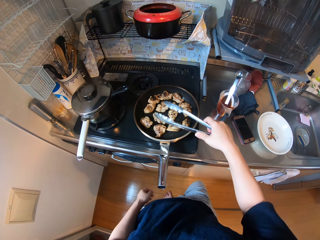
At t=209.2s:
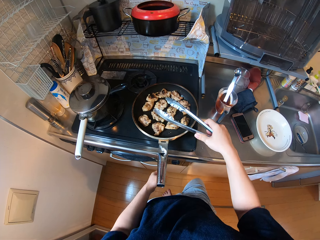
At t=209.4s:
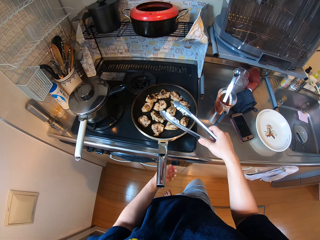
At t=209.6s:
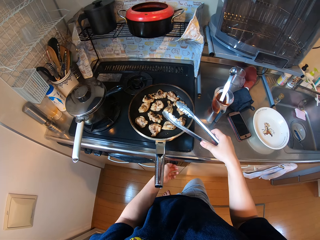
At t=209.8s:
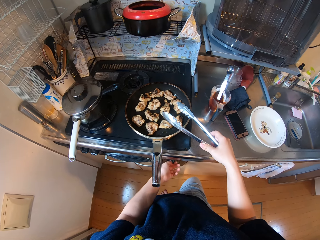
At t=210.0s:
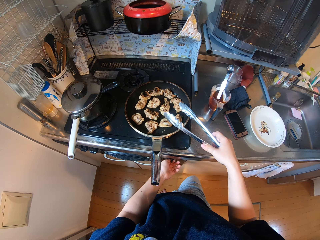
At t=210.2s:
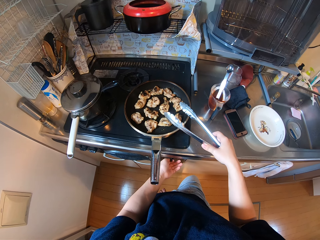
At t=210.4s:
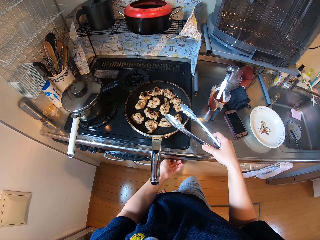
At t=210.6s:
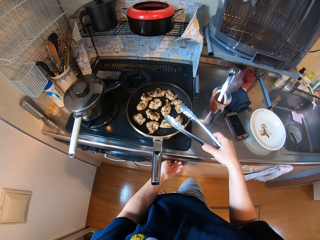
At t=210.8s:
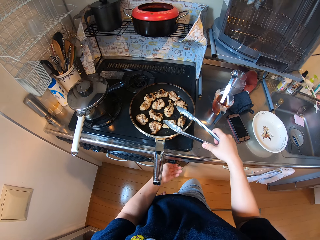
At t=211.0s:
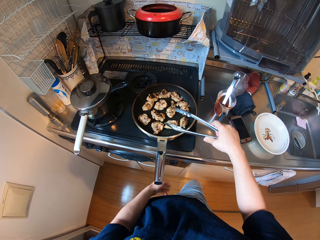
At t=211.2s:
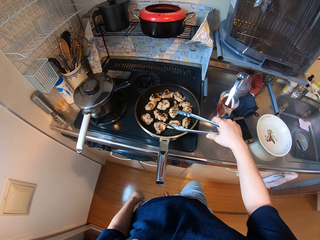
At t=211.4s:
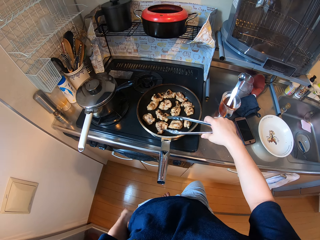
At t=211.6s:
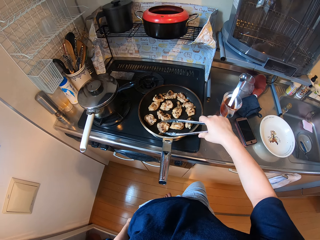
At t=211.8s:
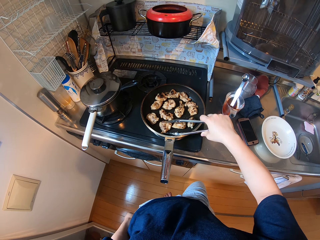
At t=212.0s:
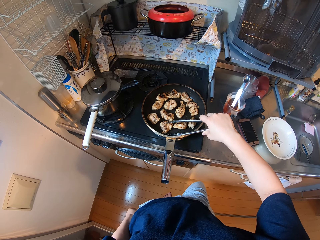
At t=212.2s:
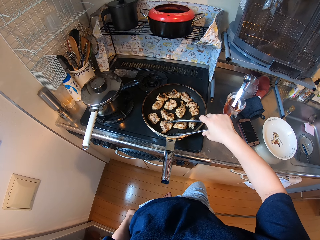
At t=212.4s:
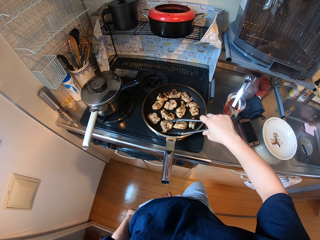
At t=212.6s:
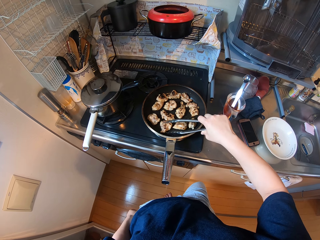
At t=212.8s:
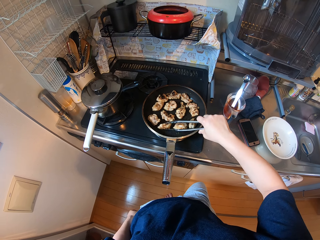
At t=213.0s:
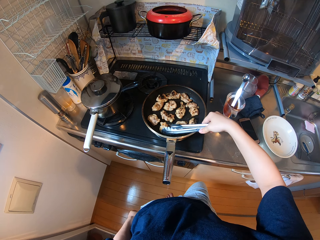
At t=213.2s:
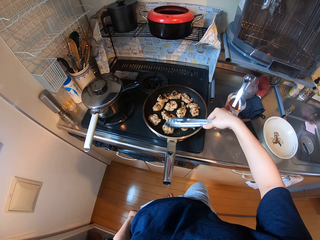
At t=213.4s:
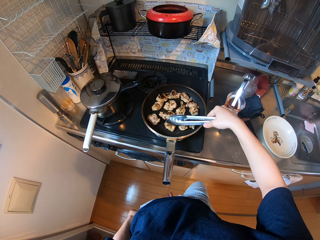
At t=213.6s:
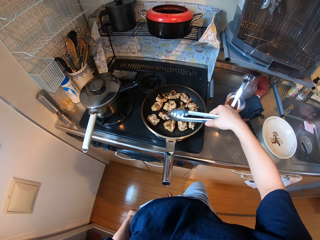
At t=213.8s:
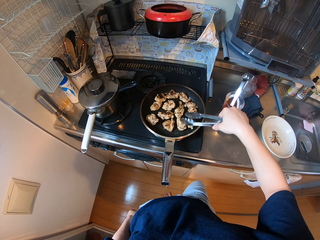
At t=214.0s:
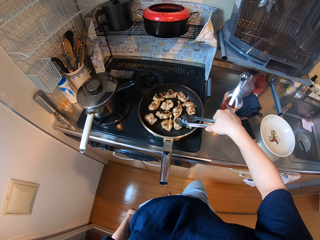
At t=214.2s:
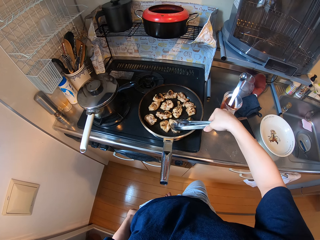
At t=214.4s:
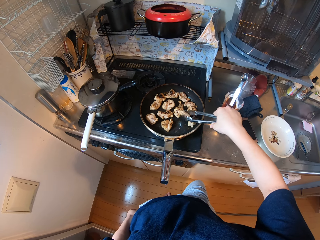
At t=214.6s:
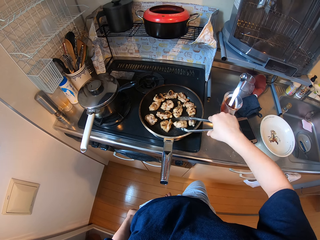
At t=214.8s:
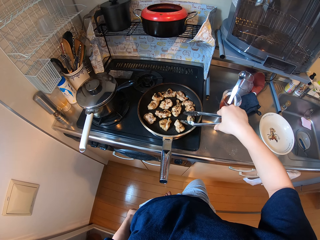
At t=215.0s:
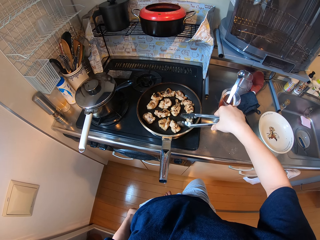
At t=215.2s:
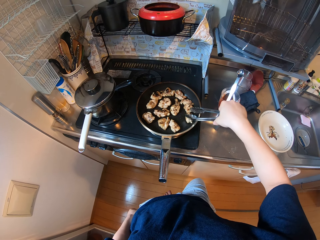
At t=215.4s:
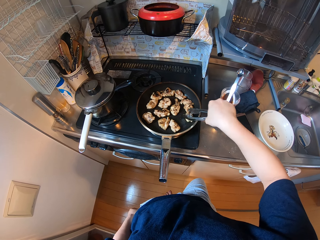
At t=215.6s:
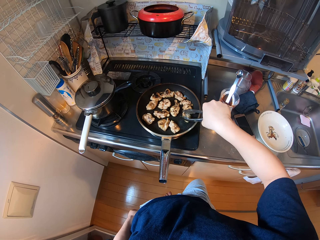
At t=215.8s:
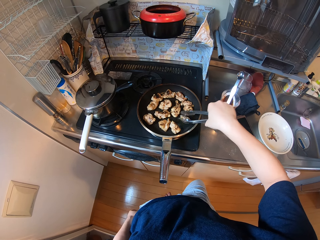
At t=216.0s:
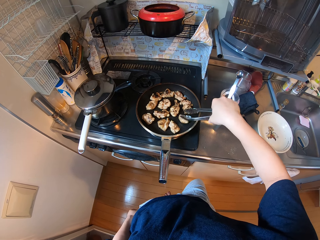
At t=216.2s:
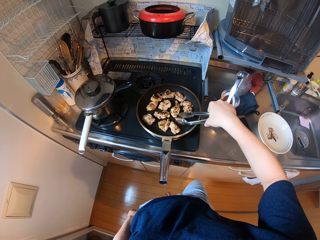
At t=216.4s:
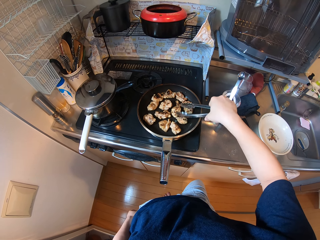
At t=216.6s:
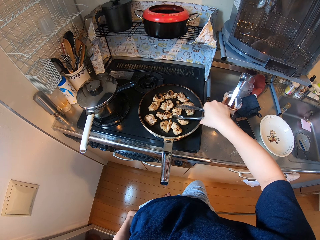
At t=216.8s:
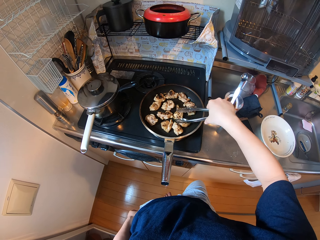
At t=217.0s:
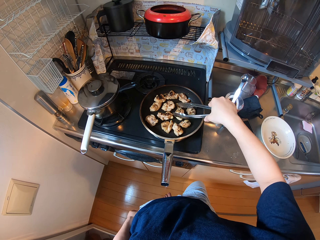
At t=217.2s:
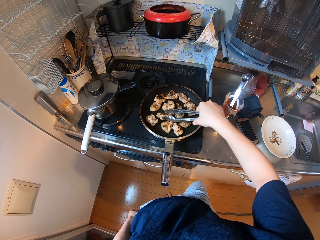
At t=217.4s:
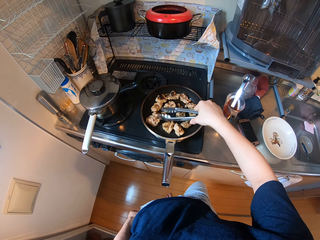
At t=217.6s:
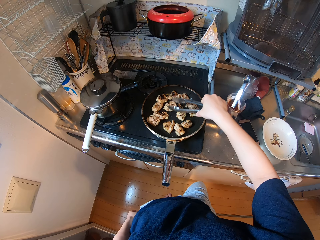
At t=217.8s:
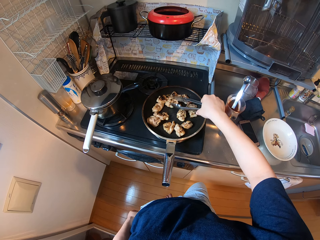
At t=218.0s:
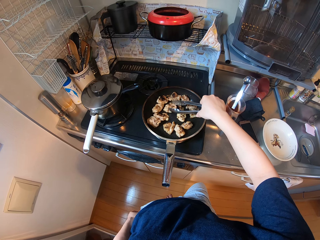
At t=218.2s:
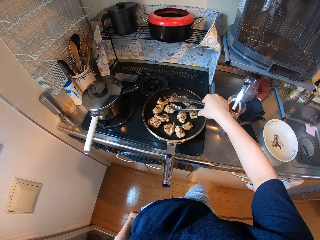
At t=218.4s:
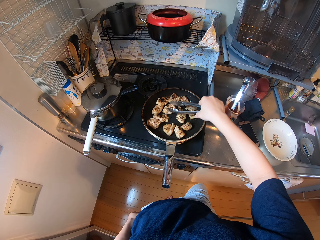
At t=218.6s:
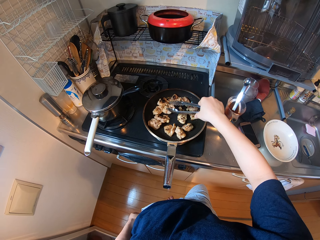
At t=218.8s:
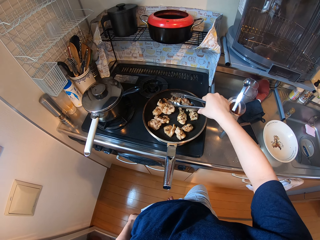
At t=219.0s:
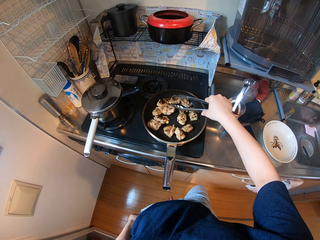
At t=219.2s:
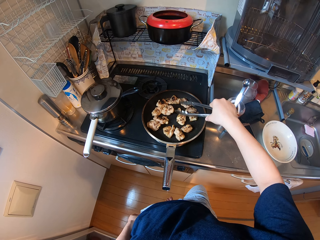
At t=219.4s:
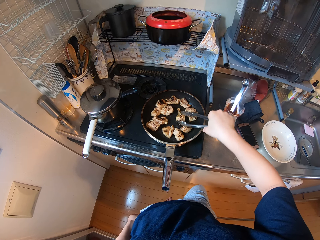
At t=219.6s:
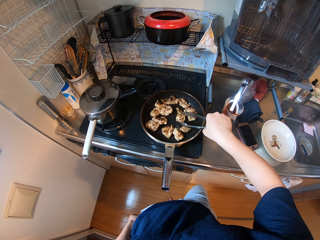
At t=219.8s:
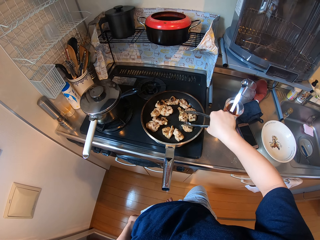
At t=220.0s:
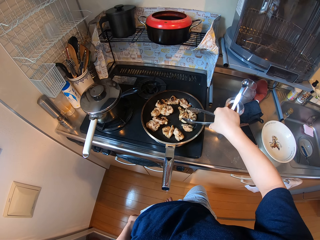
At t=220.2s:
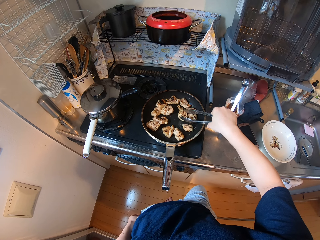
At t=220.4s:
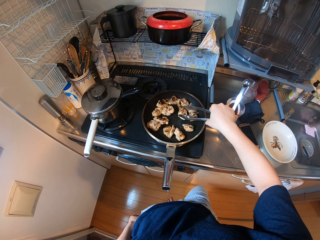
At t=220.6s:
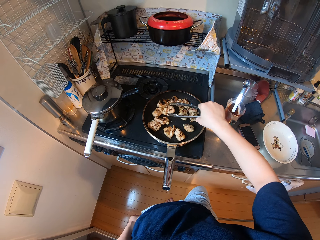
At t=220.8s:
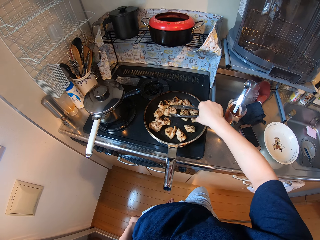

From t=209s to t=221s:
The camera wearer touches the cooker controller. They turn the chicken.

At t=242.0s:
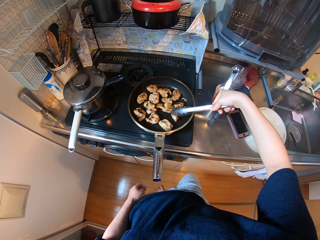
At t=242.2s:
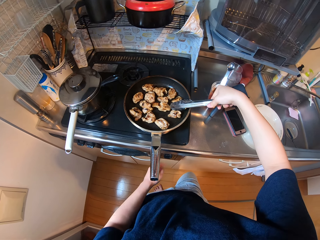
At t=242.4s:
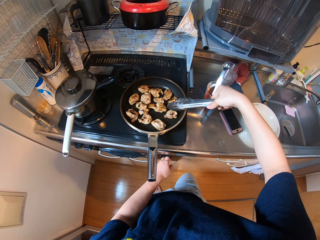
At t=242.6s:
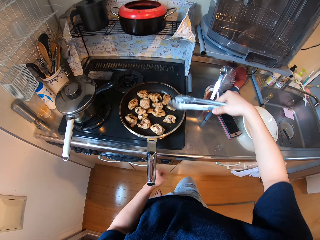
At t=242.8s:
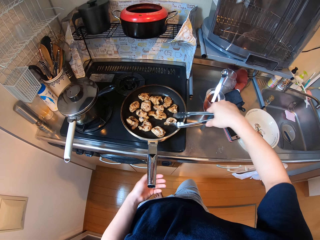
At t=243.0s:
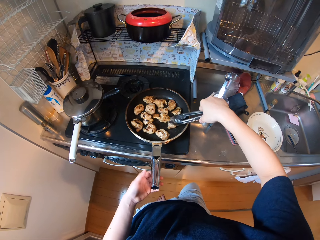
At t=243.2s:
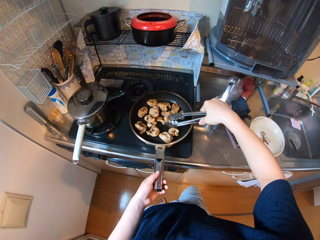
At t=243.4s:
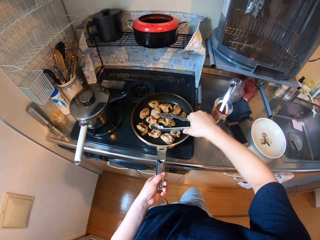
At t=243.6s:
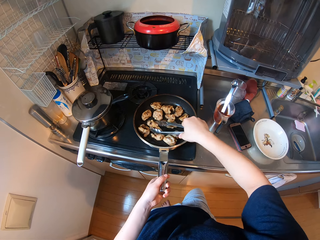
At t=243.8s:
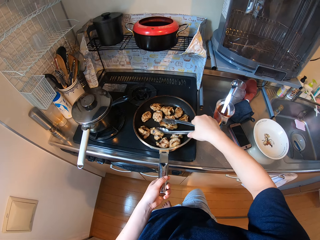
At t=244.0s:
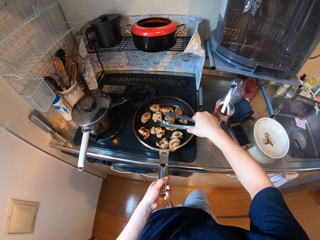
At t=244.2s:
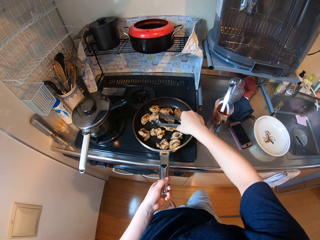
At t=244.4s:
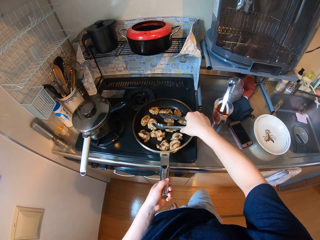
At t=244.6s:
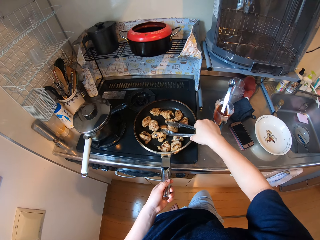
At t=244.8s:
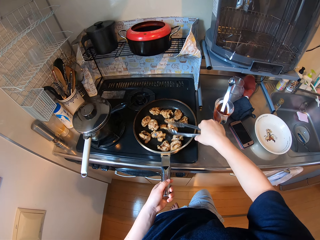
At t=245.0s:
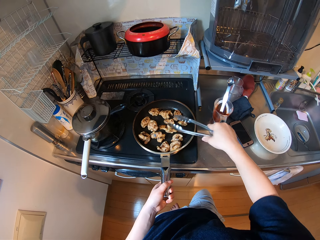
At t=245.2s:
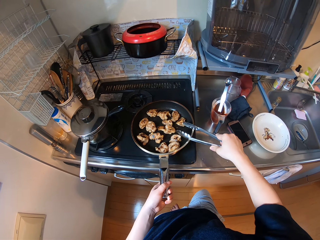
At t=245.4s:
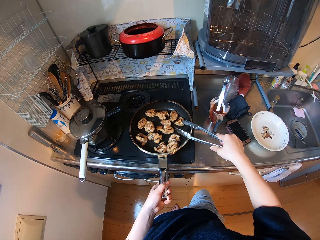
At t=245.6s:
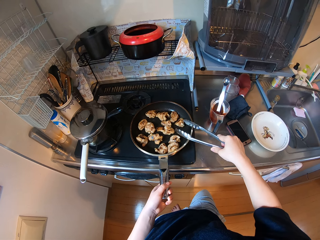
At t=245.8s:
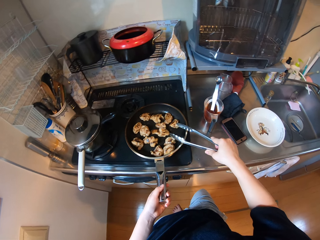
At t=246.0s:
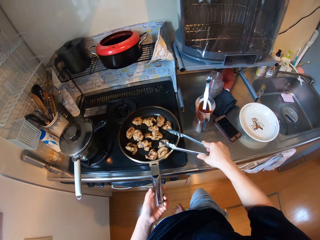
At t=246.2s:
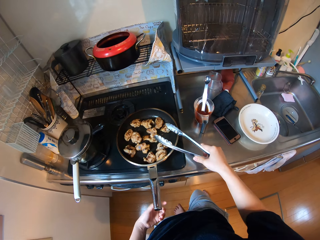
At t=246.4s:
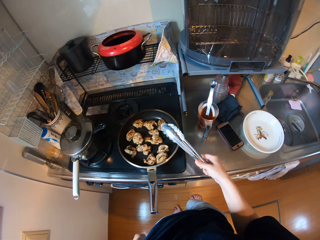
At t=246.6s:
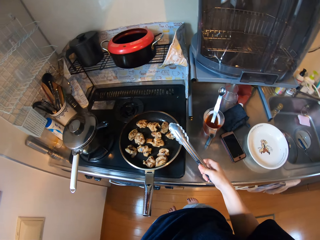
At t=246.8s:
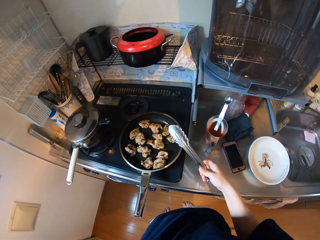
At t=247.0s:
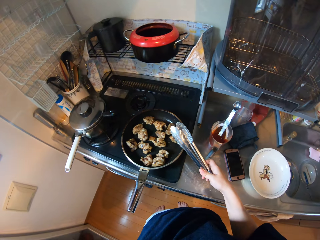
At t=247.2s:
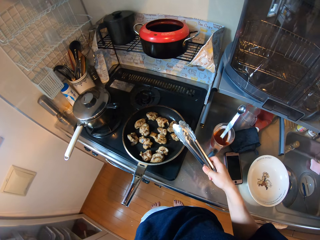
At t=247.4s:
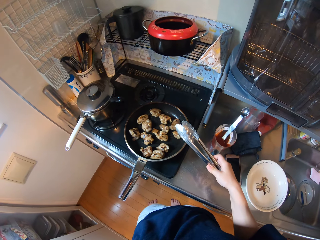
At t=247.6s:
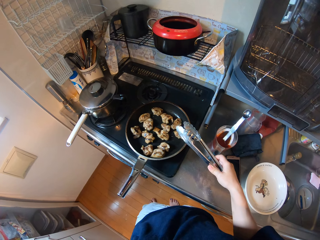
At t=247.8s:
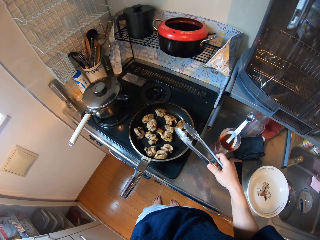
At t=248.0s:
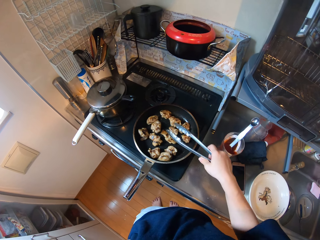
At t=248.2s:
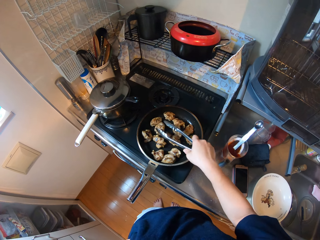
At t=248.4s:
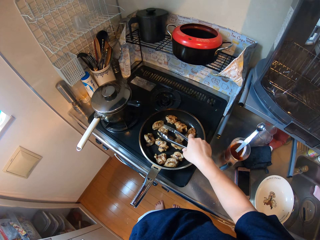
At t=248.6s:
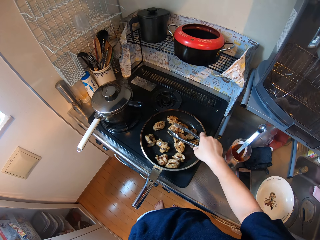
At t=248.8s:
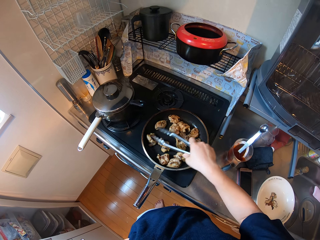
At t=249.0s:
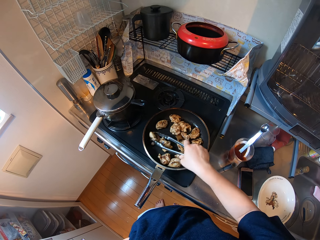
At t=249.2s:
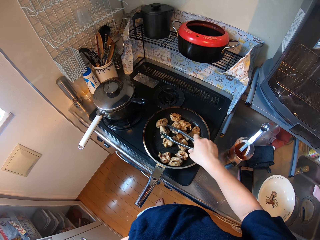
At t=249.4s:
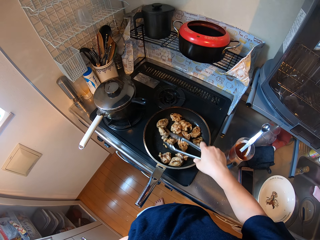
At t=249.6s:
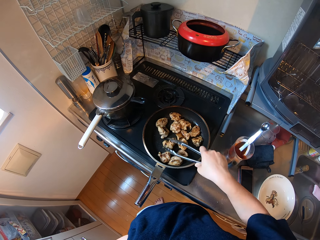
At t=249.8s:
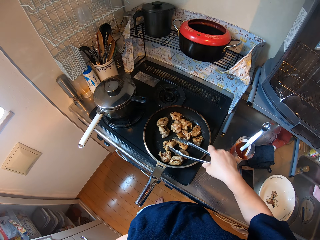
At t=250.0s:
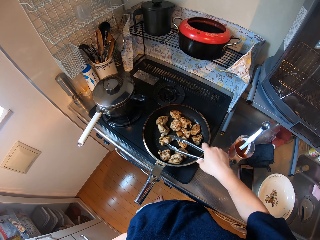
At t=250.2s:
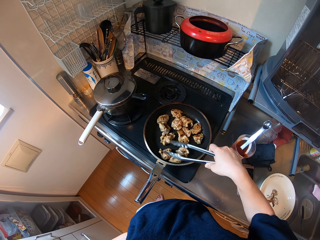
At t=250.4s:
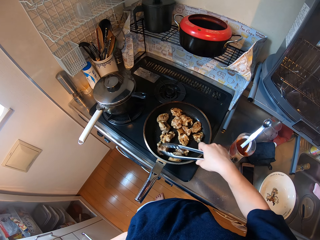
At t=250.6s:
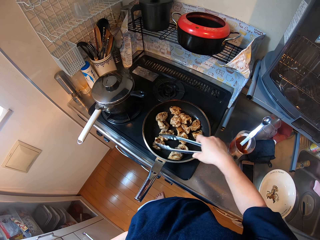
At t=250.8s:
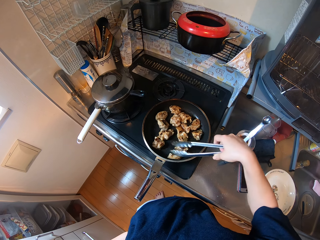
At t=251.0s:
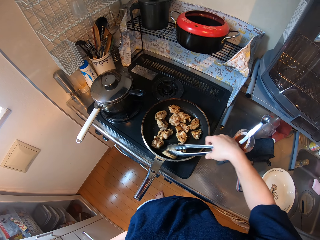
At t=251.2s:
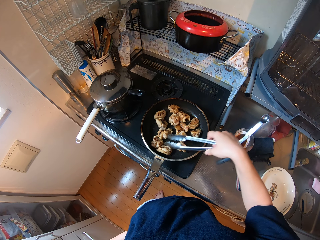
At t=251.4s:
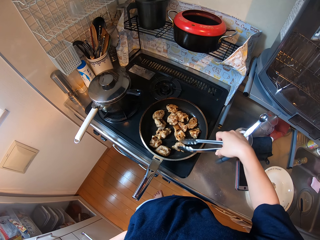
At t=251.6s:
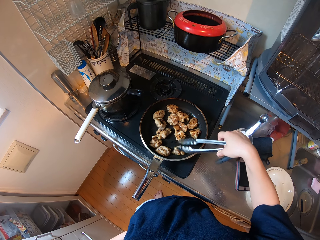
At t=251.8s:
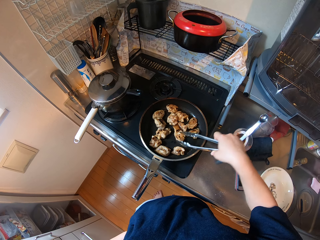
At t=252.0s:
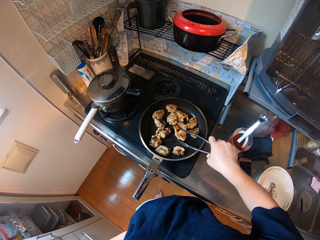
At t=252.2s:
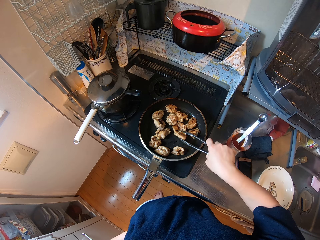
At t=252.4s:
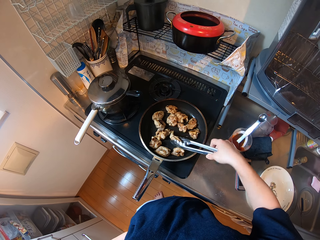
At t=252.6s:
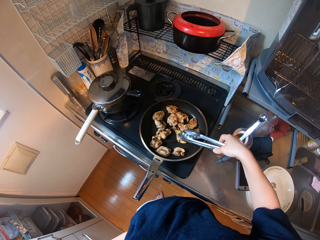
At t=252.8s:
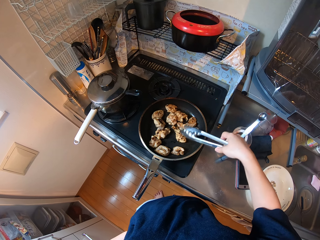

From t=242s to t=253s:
The camera wearer touches the frying pan.
